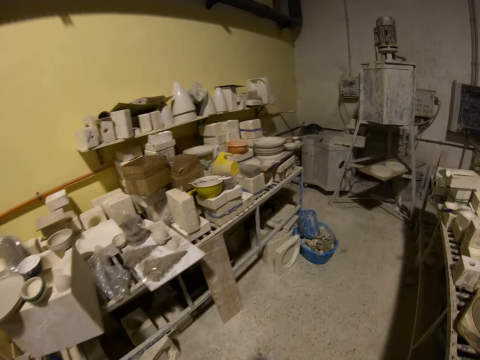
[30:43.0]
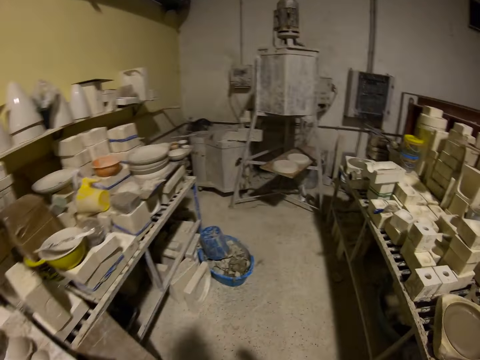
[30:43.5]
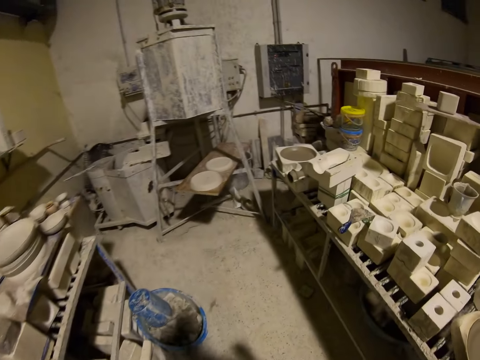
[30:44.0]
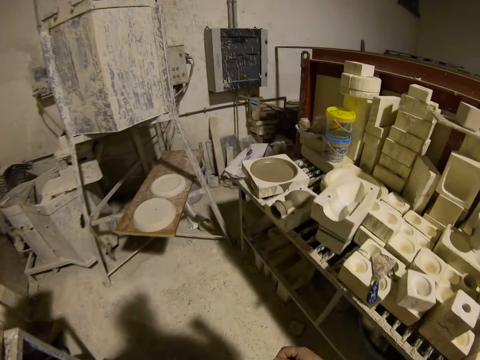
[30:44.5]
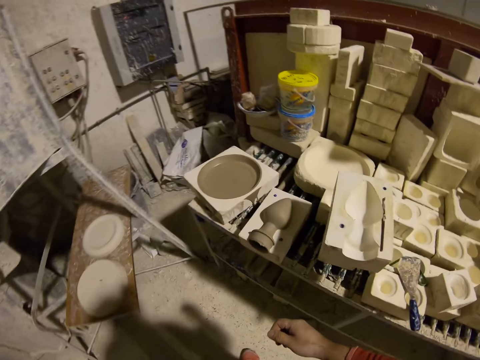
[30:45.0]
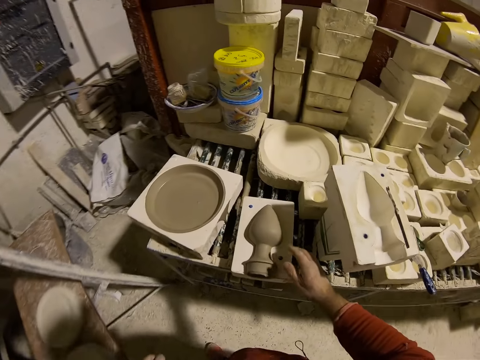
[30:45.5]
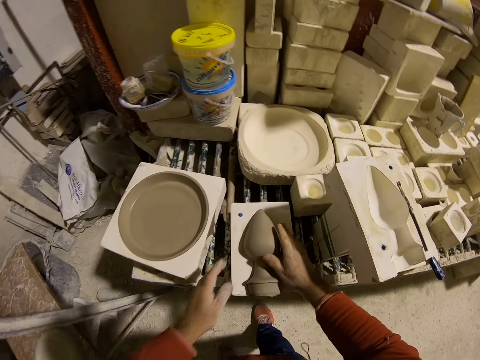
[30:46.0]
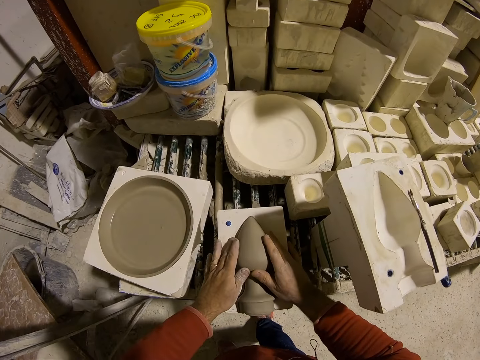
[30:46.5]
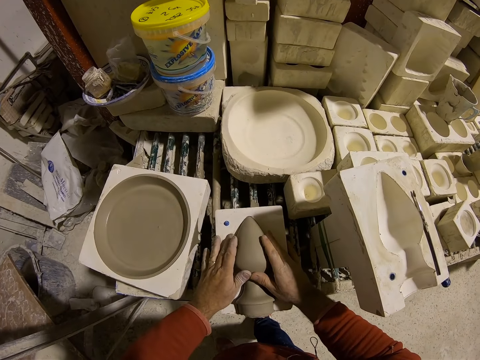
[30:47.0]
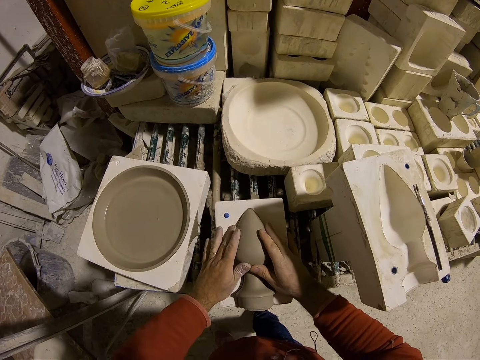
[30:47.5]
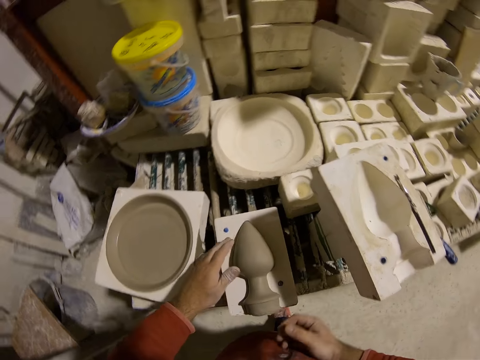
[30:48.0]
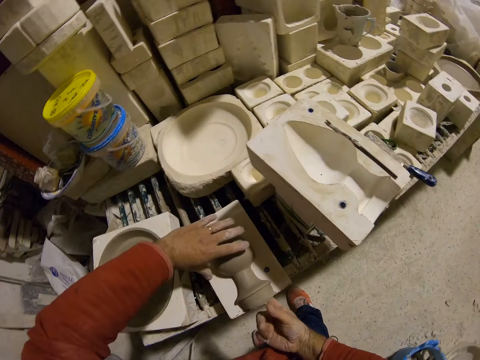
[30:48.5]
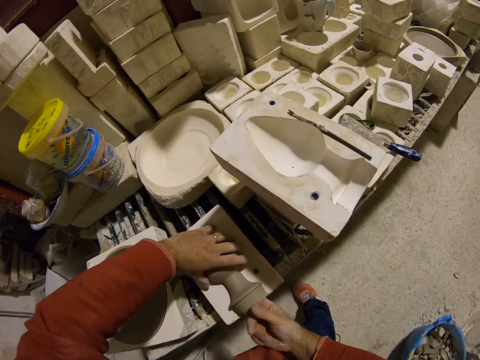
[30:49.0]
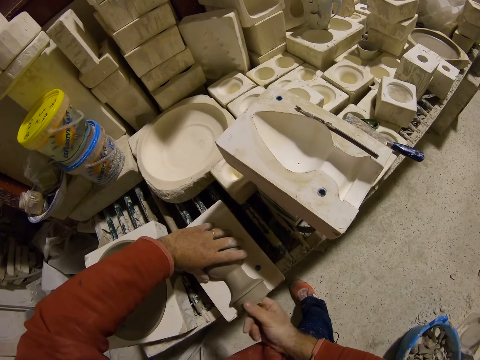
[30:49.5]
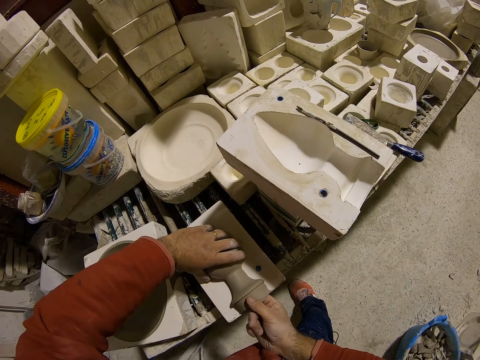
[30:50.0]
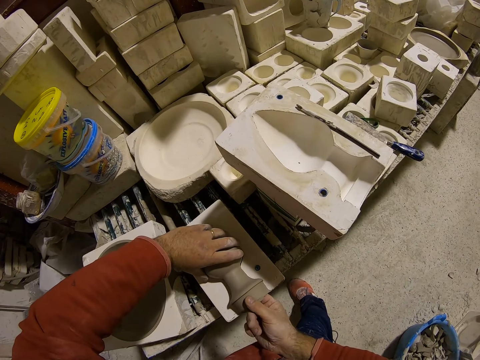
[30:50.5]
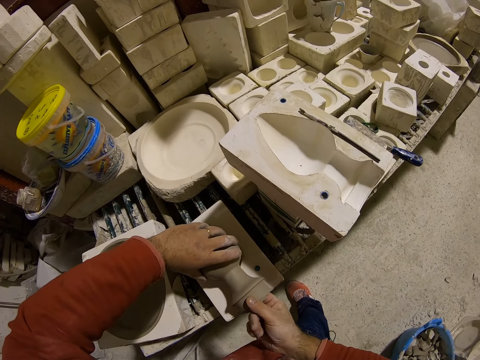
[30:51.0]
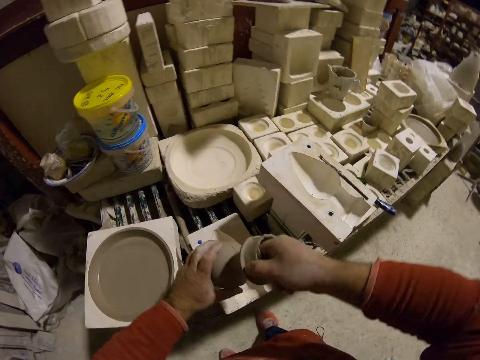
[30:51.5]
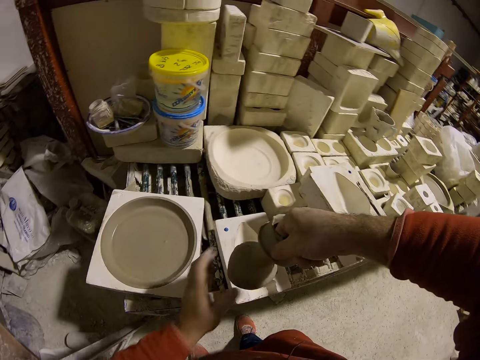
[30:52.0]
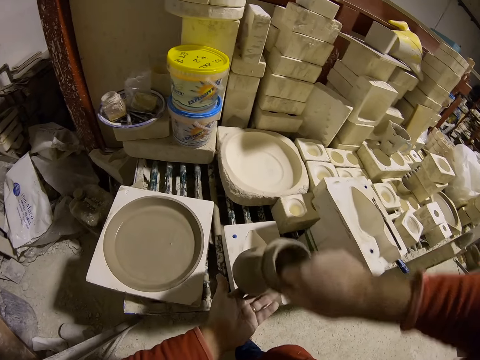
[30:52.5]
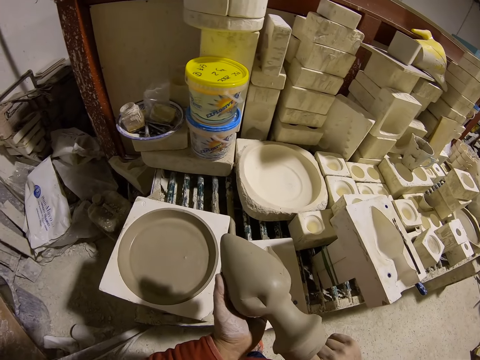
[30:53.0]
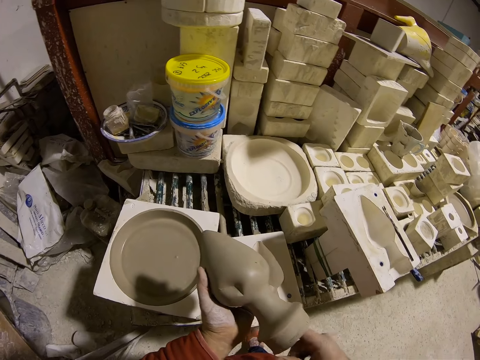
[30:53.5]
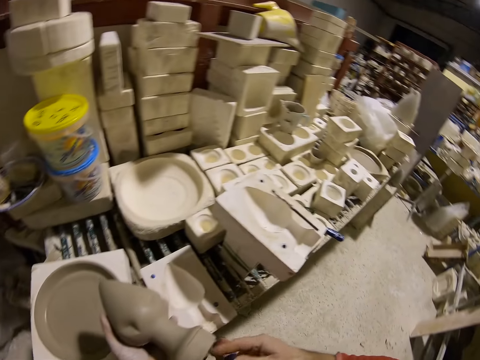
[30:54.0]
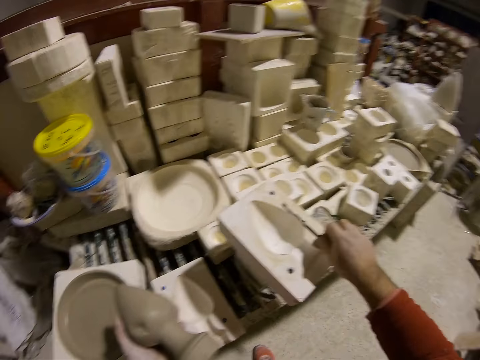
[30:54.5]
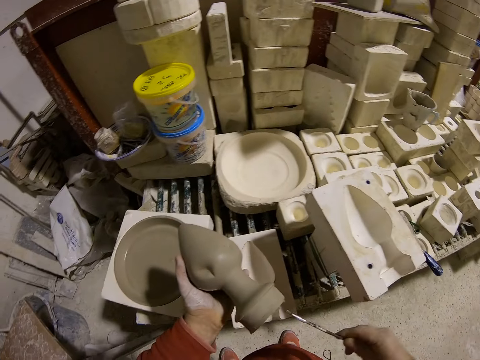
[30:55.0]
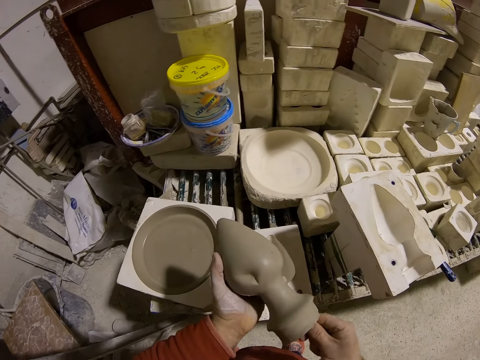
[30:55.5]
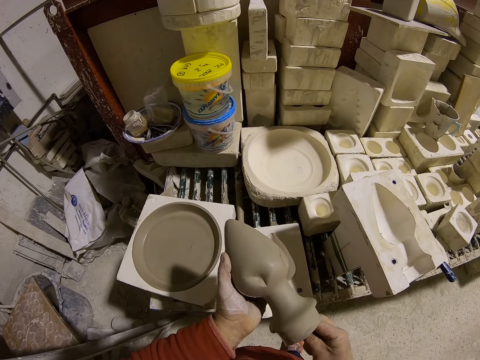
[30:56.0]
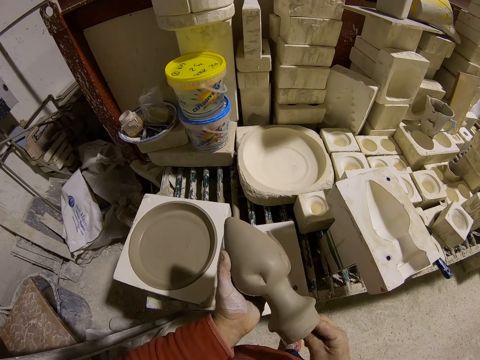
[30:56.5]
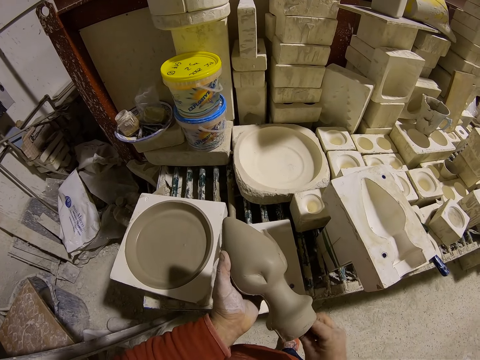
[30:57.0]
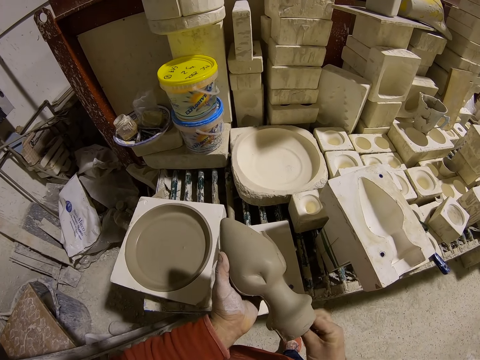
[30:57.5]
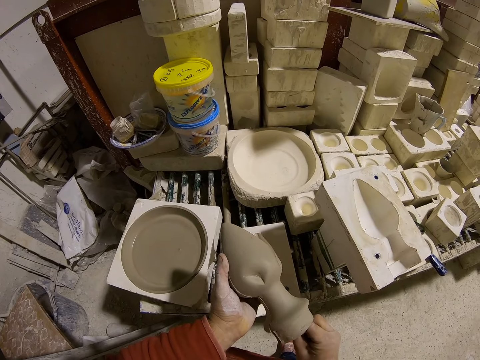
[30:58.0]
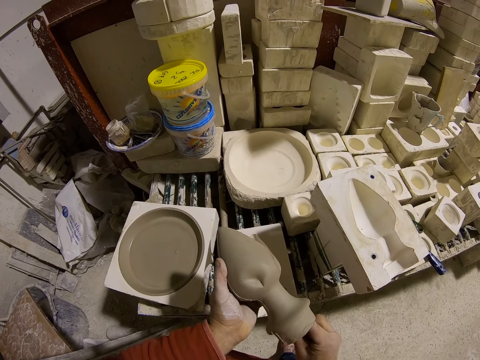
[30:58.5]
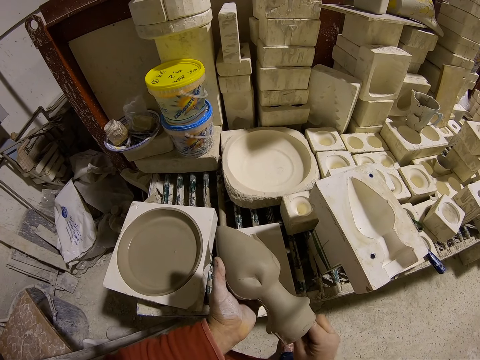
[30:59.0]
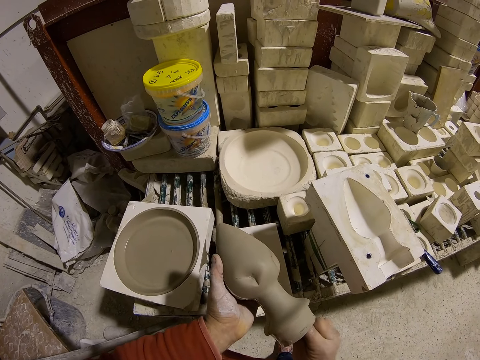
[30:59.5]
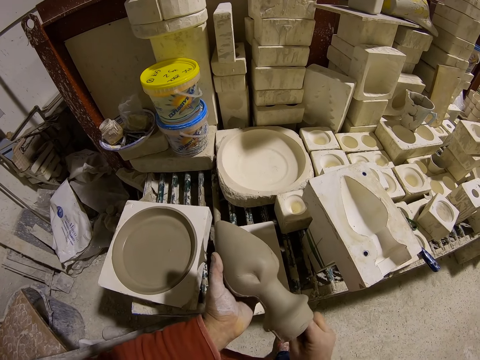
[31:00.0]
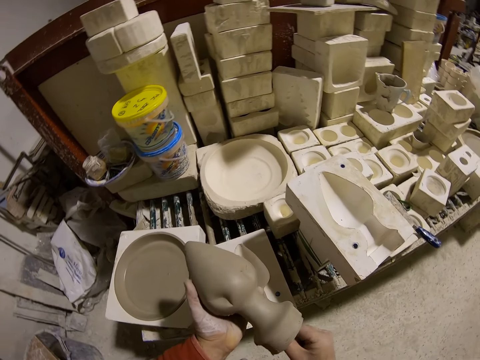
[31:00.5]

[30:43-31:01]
The camera wearer touches a decor. They make some adjustments on the decor. They pick the vase silicon from the concrete mold. They carry the decor. They pick a brush and make decor with the brush.

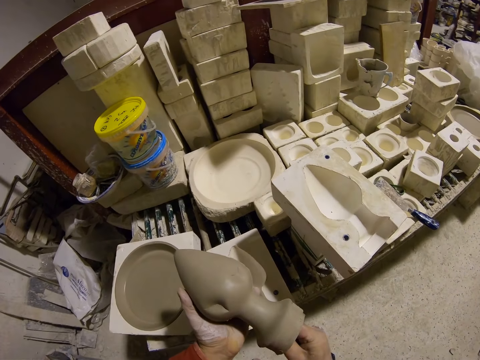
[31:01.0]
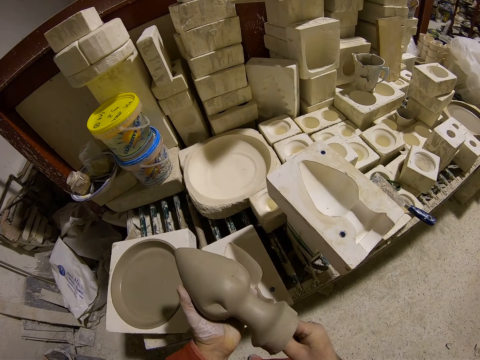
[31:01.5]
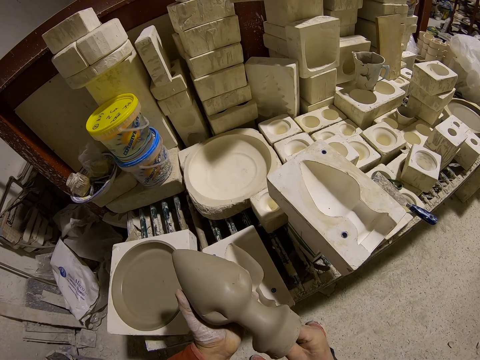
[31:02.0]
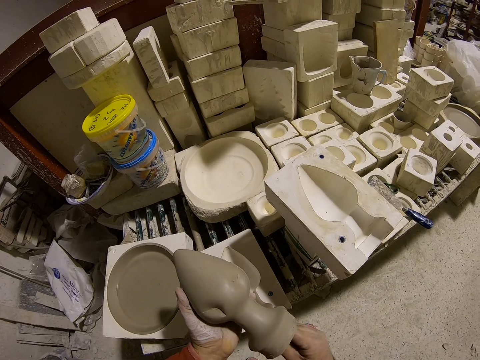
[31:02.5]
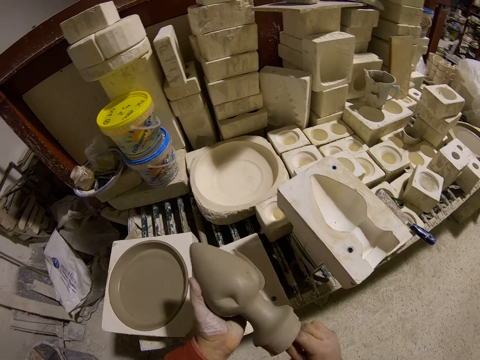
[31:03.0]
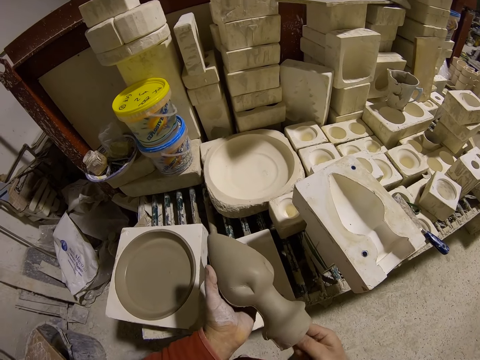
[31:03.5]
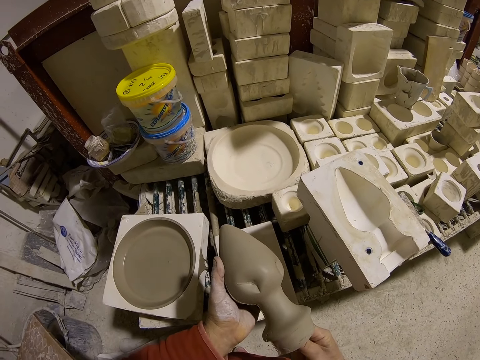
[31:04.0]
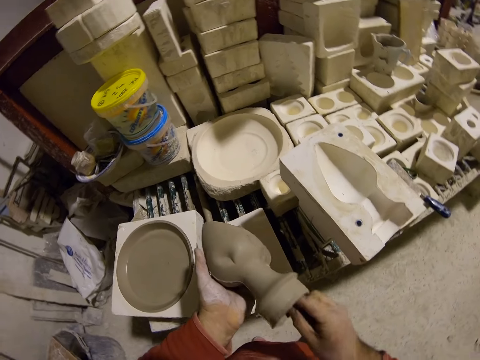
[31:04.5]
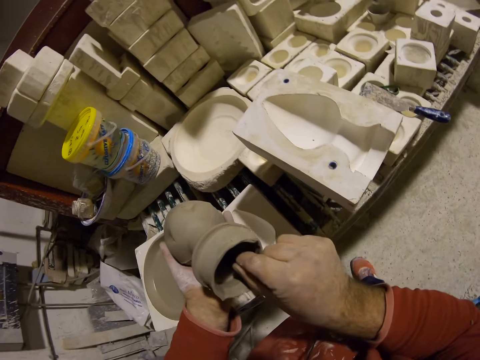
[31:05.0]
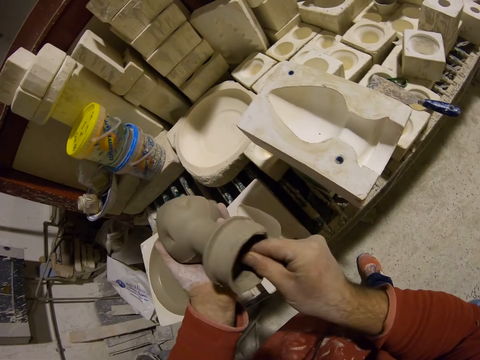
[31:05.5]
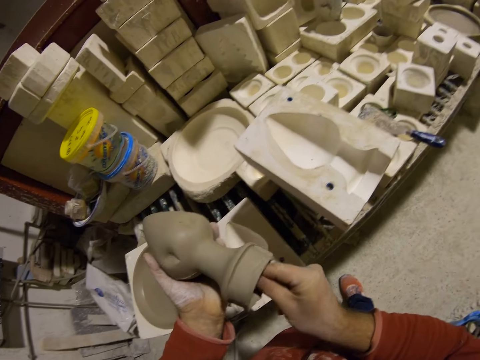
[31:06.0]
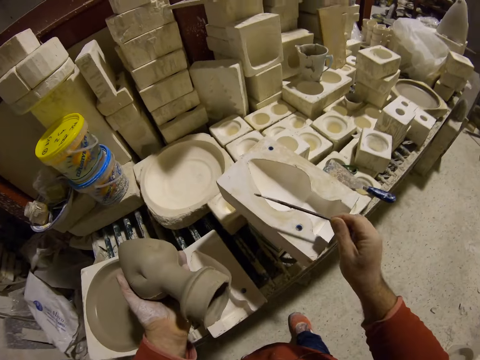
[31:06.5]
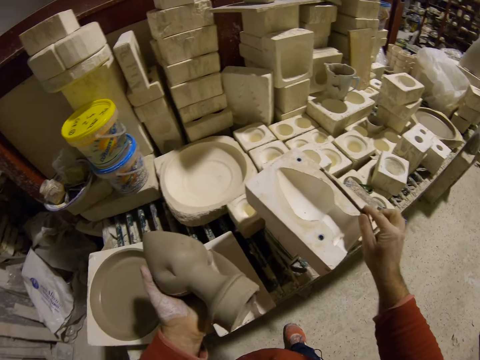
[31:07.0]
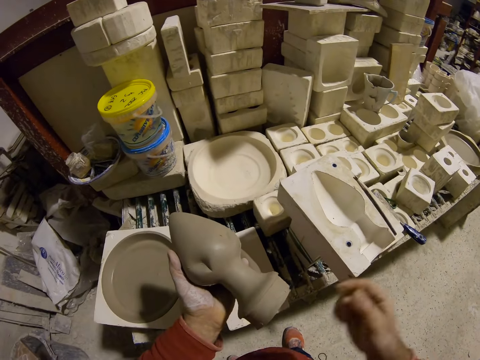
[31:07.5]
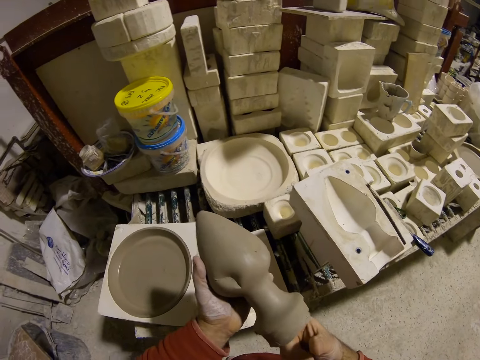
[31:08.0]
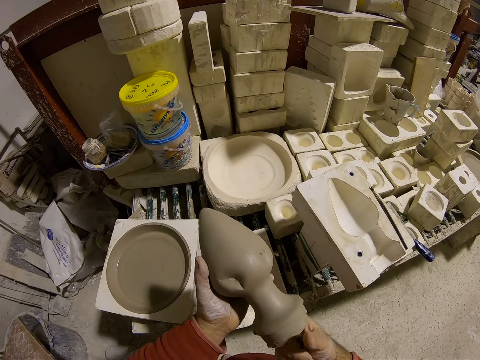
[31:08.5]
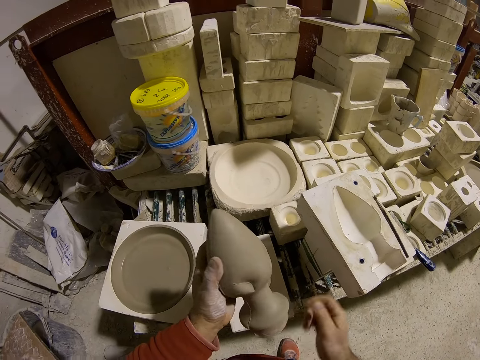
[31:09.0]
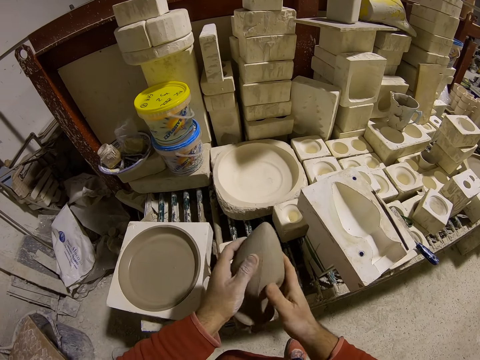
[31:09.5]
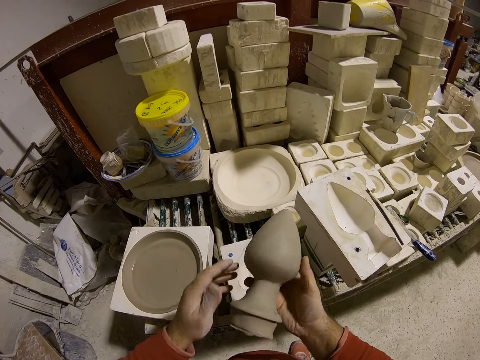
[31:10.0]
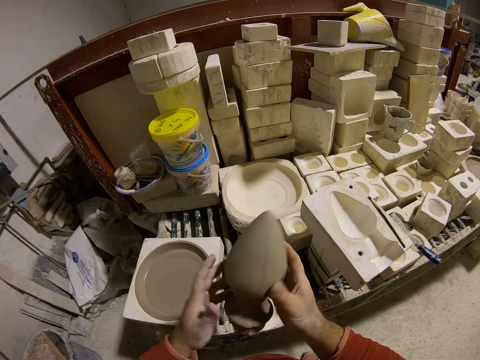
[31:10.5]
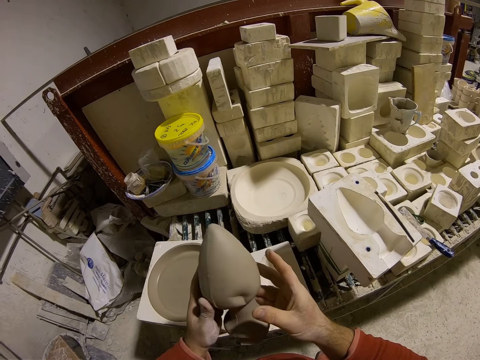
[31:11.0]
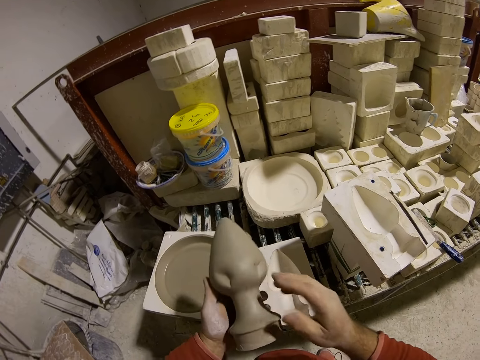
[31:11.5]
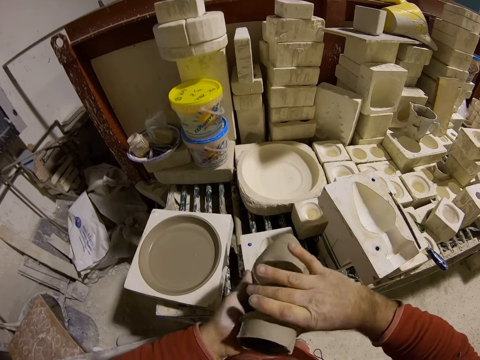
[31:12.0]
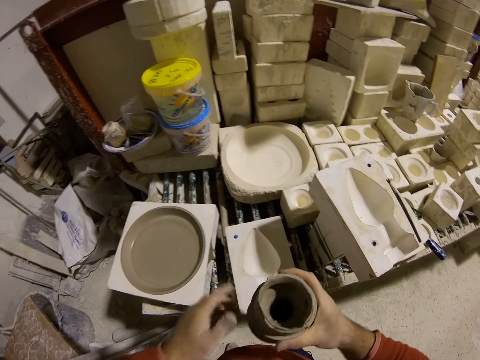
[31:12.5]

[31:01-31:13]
The camera wearer puts the brush down. They hold the decor in hand. They look at the clay silicone.
